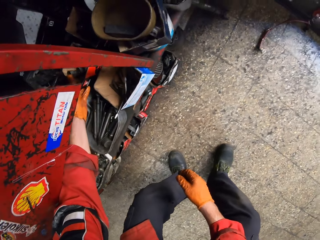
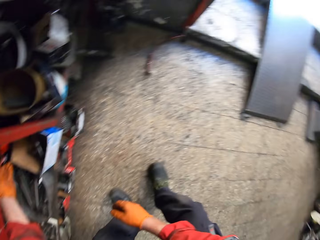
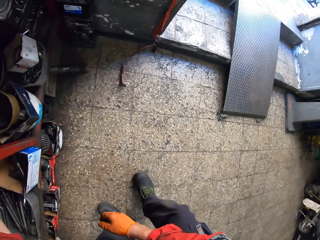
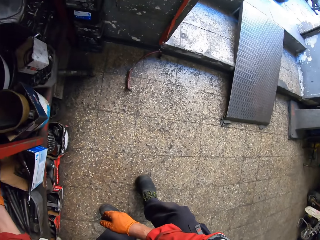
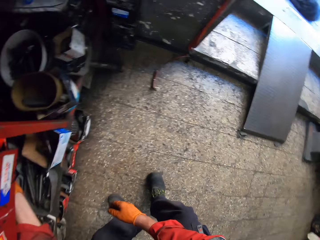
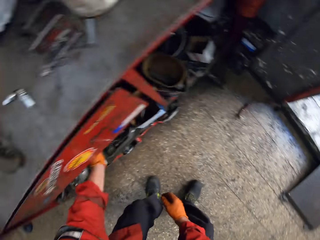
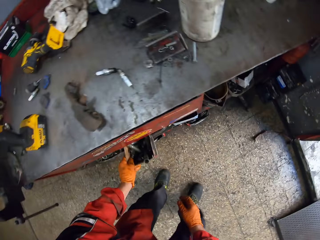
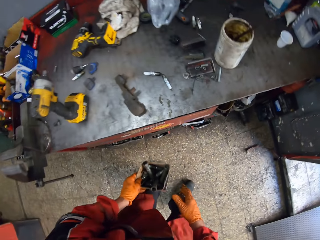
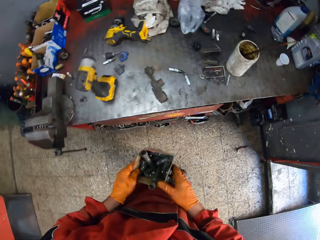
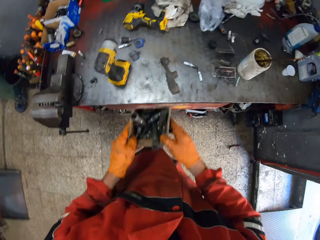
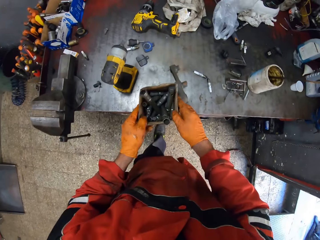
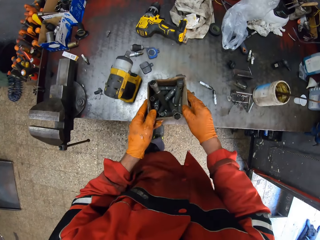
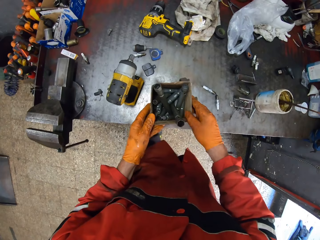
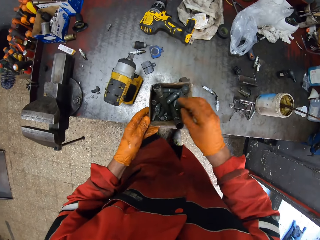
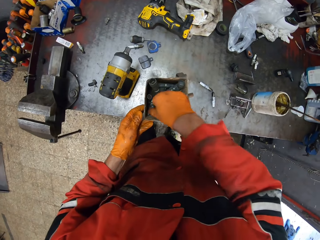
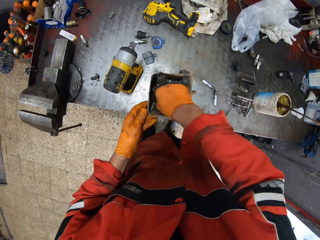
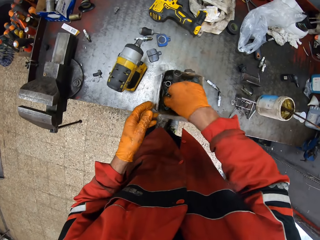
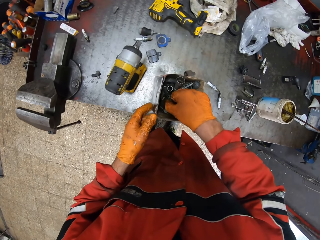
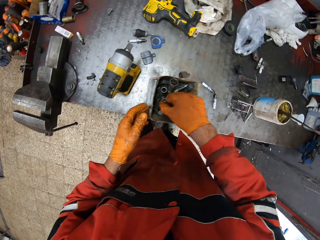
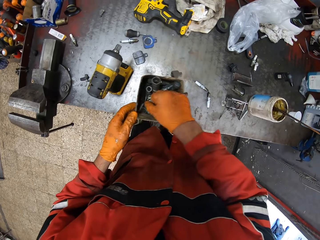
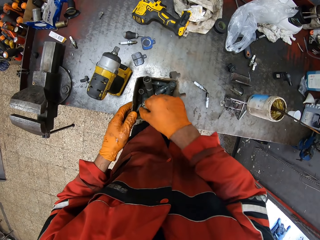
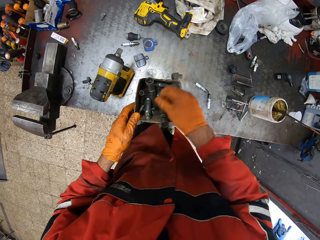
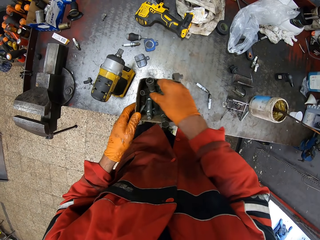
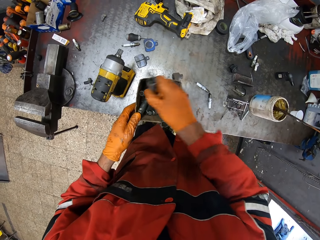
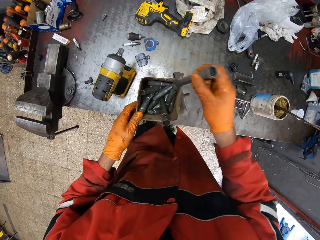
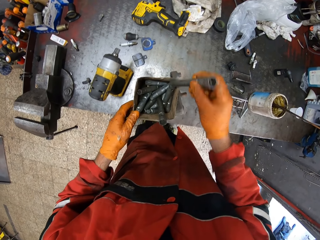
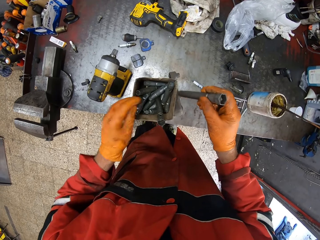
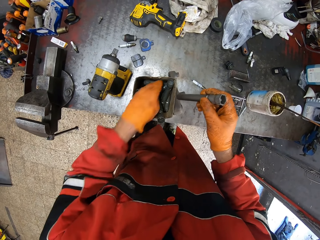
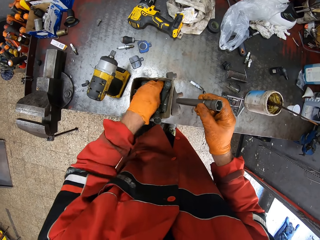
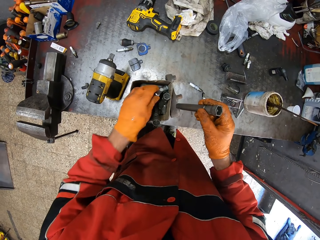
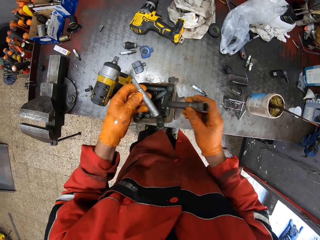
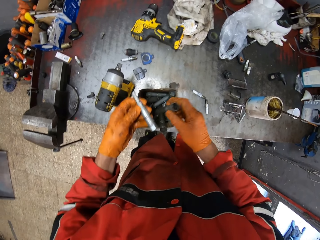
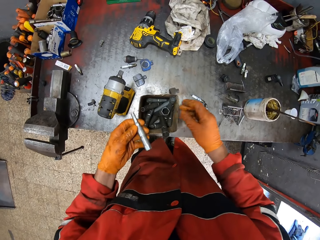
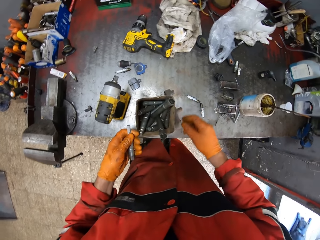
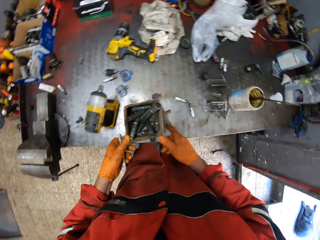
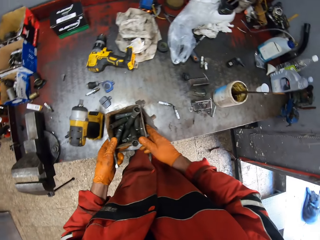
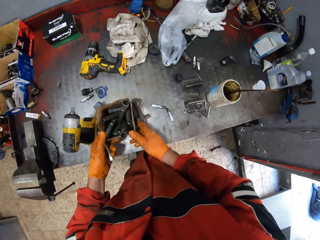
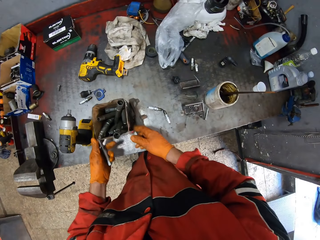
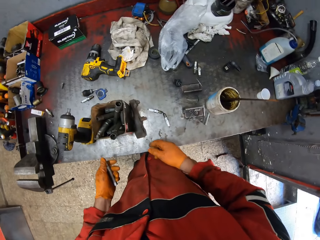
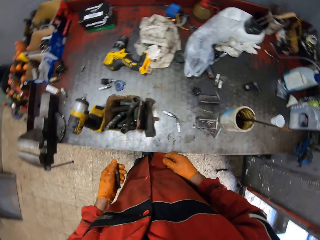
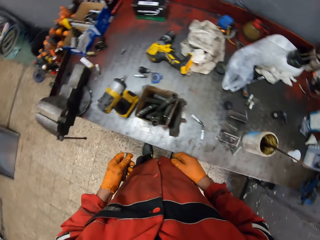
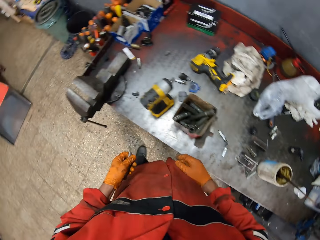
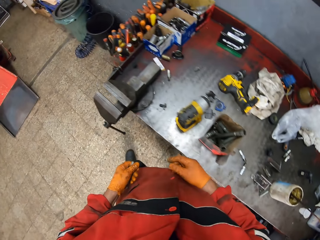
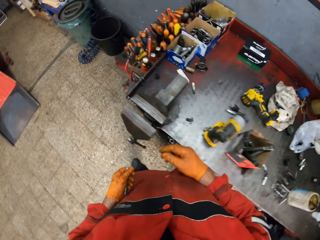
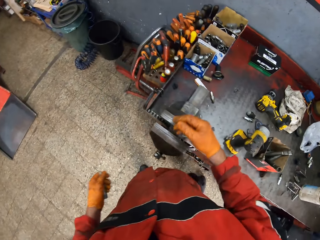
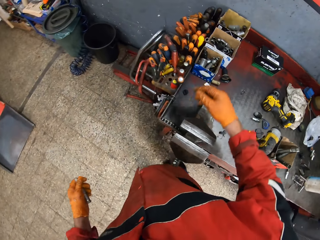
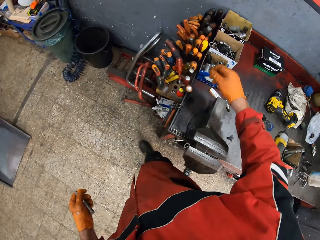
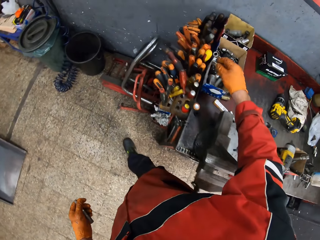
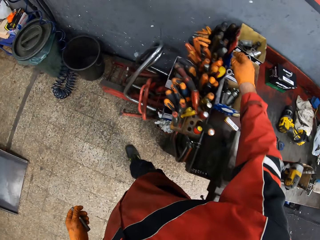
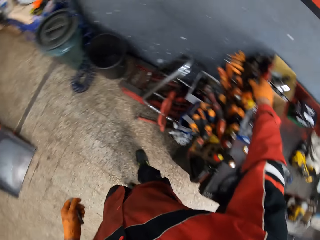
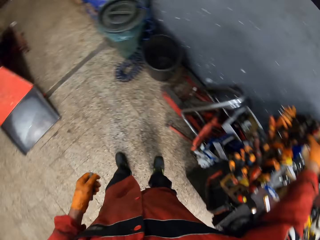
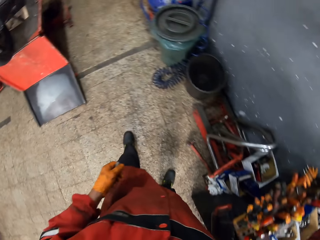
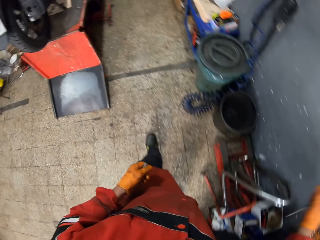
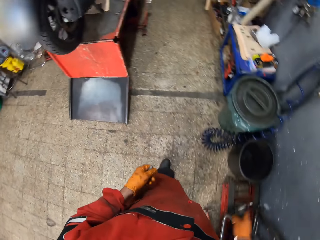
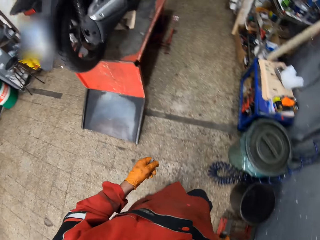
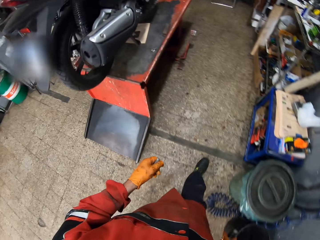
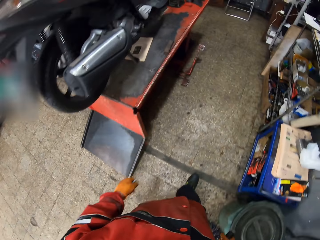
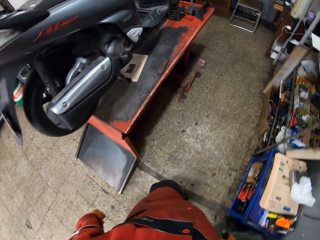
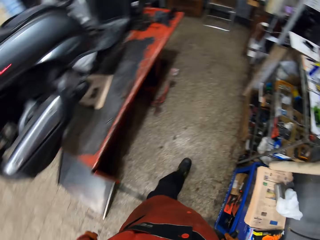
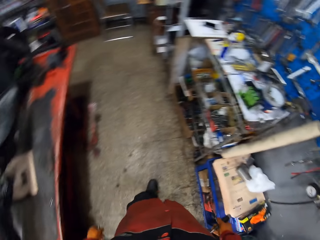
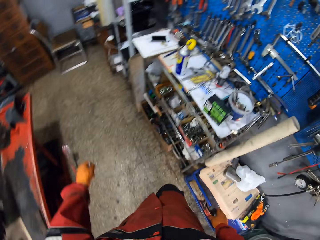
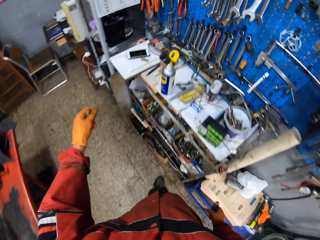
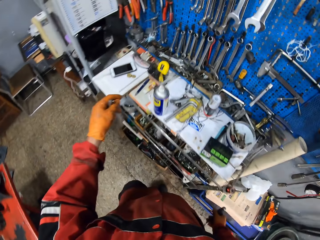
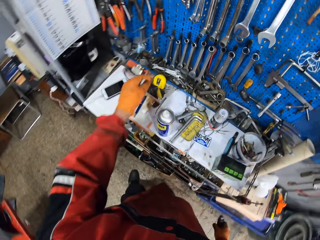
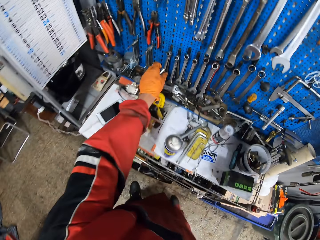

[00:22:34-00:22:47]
The camera wearer picks a bit holder pack from the lower part of the tool table with his left hand. He drops the bit holder pack on the tool table with both hands. He picks a new bit holder or bolt from the bit holder pack with his left hand. He picks a screwdriver from a tool hole with his right hand. He walks towards the motorcycle.

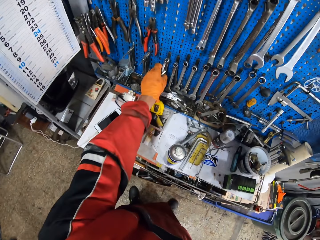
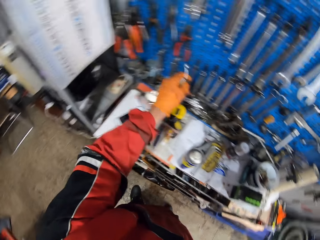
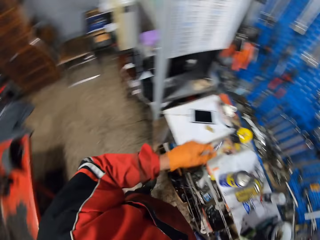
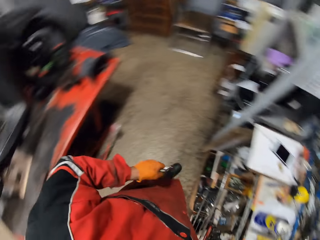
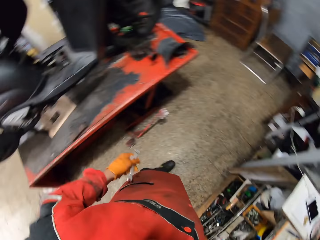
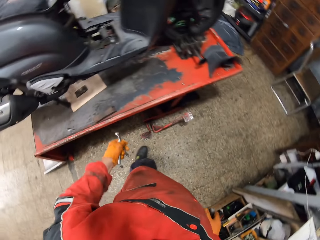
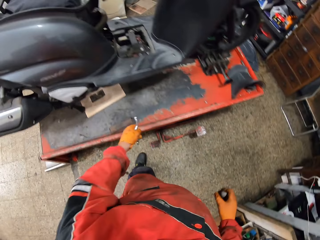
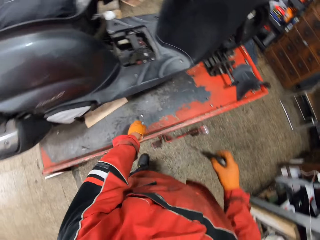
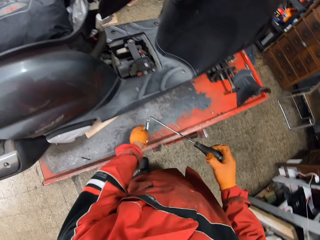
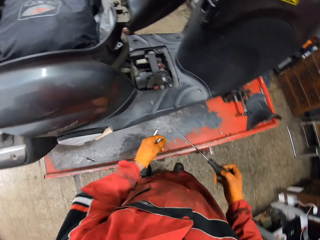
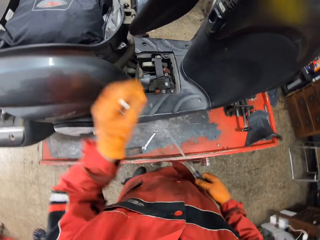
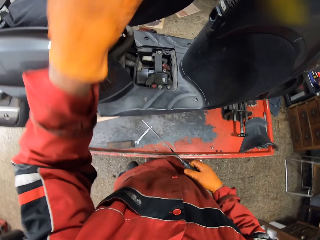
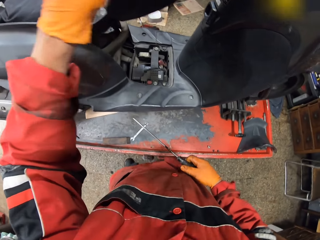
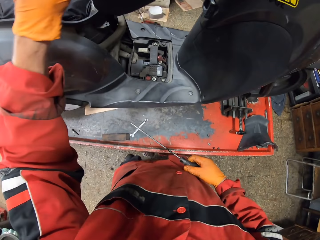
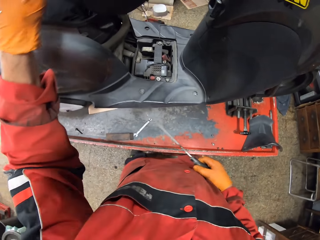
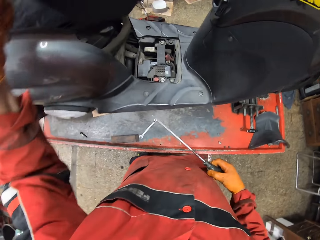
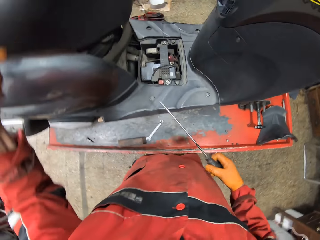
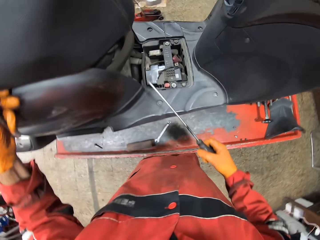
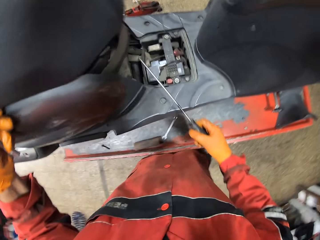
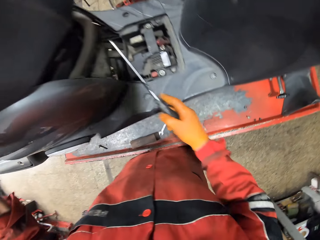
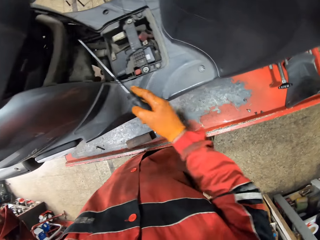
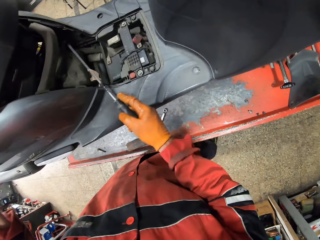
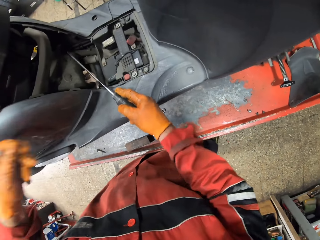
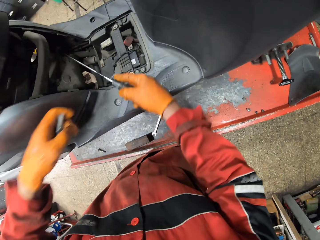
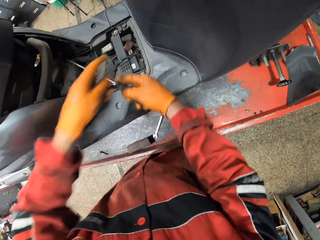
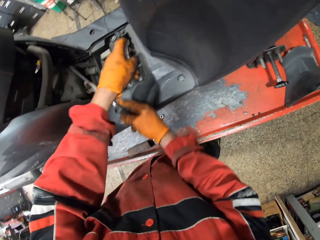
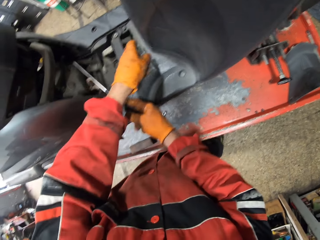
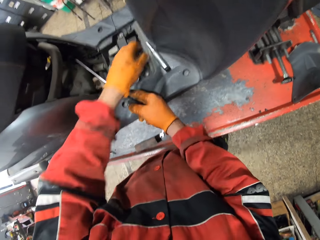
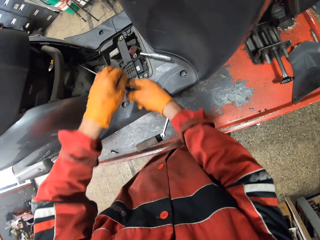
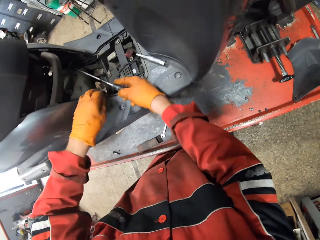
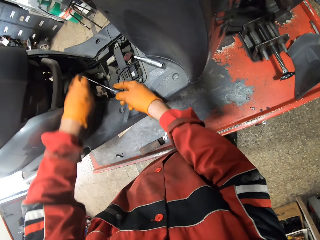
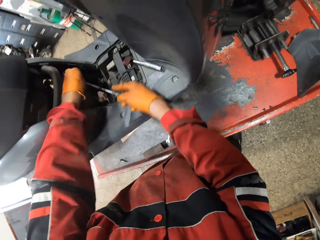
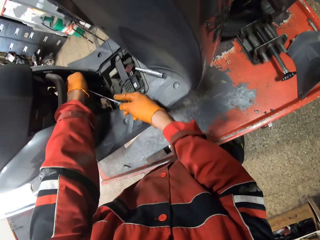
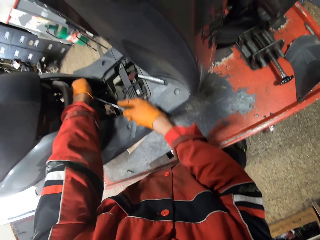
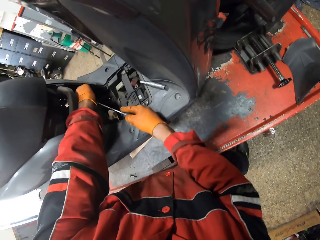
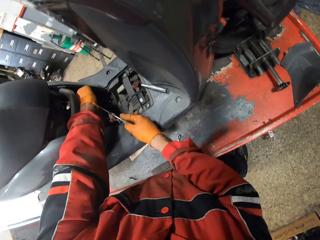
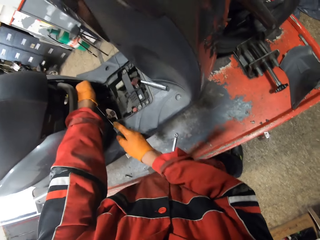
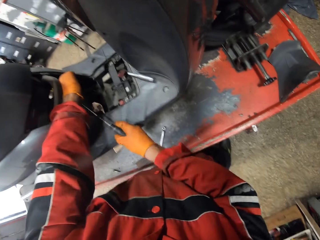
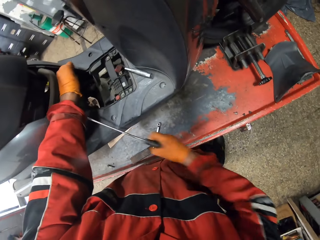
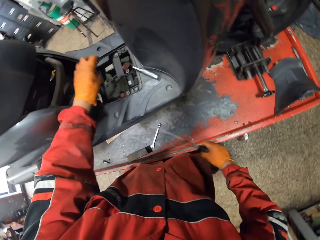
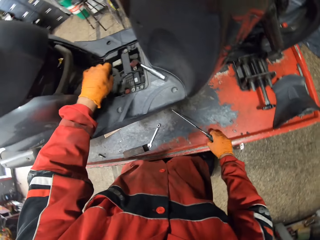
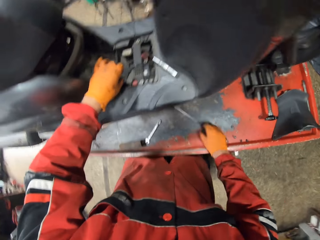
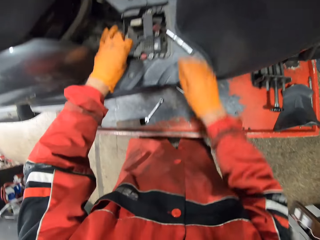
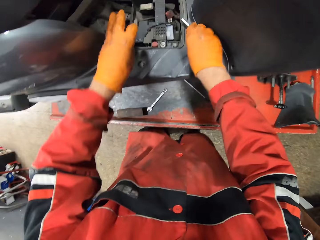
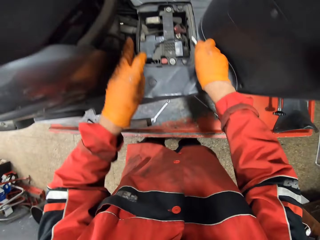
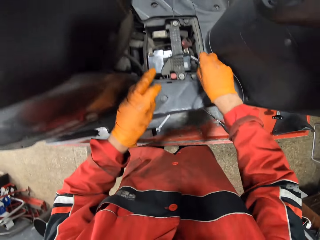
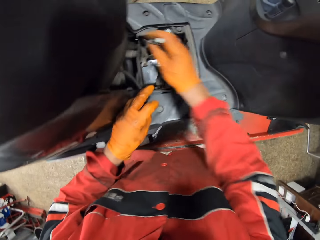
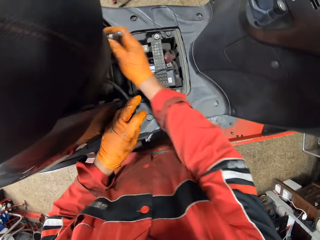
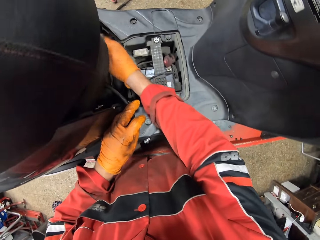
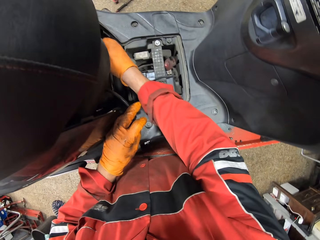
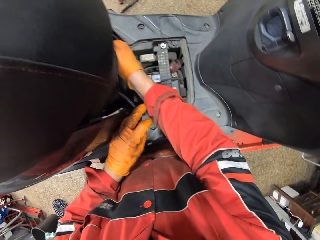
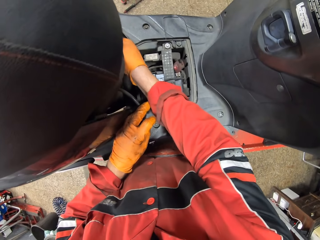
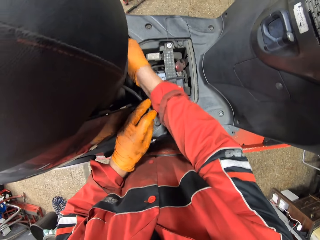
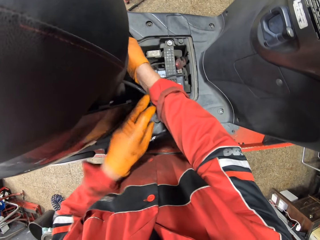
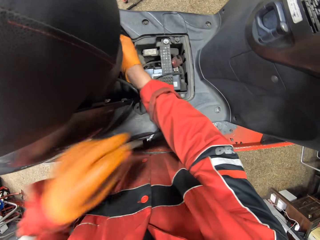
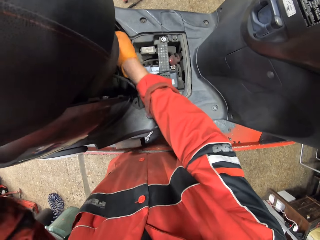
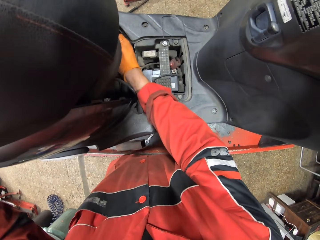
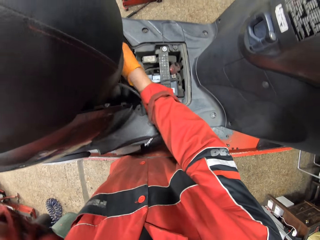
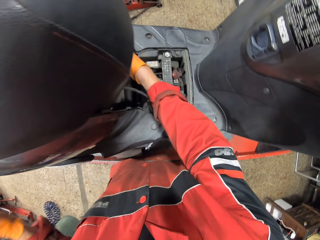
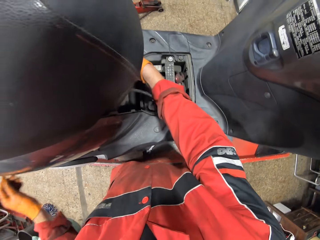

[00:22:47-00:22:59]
The camera wearer picks a ring spanner from the wall tool rack with his left hand. He turns towards the motorcycle. He drops the ring spanner on the workbench with his left hand. He closes the toolkit of the motorcycle. He bends the motorcycle seat with his left hand. He looks at the engine of the motorcycle. He puts a bolt on the motorcycle. He works on the engine with a screw and his hand. He unscrews the screw in the motorcycle with both hands and the screwdriver. He drops the screwdriver on the workbench. He puts the screw on the workbench. He picks a bit holder or bolt from the top of the motorcycle with his right hand. He puts the bolt in the engine. He unscrews the bolt in the motorcycle with the bit holder.
